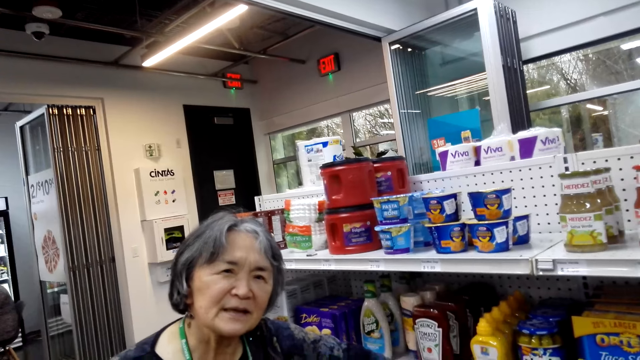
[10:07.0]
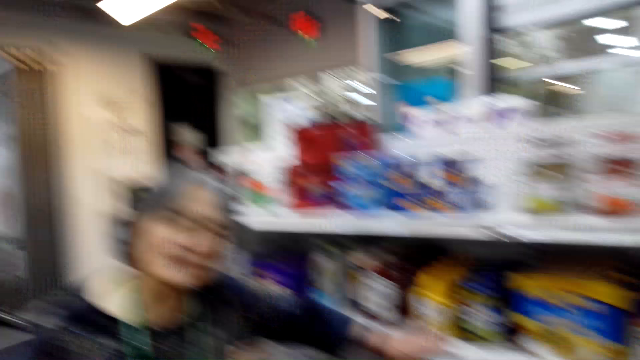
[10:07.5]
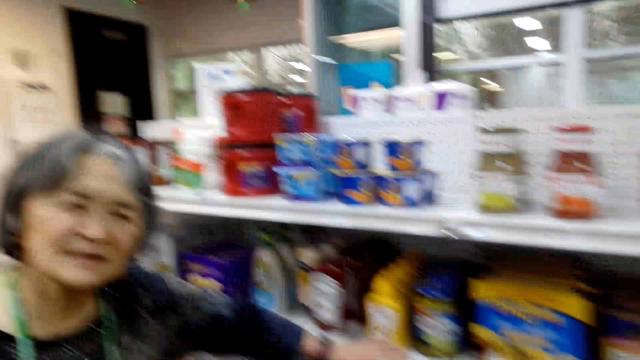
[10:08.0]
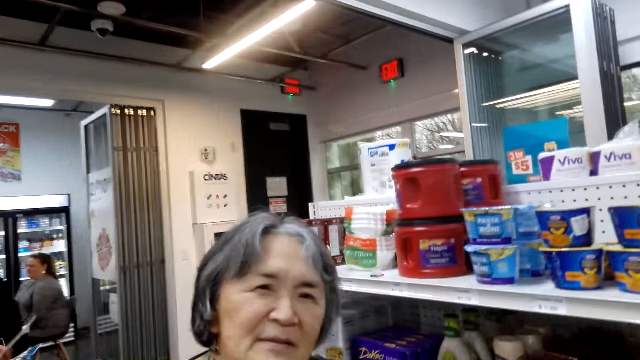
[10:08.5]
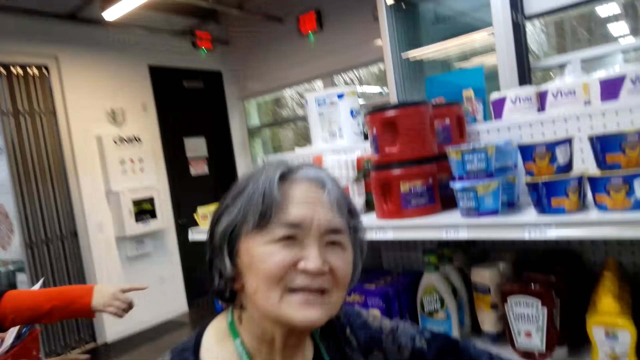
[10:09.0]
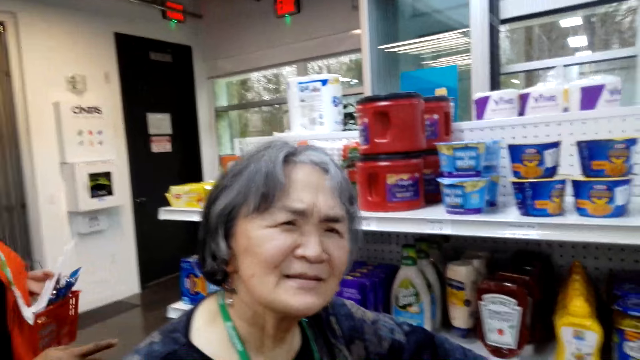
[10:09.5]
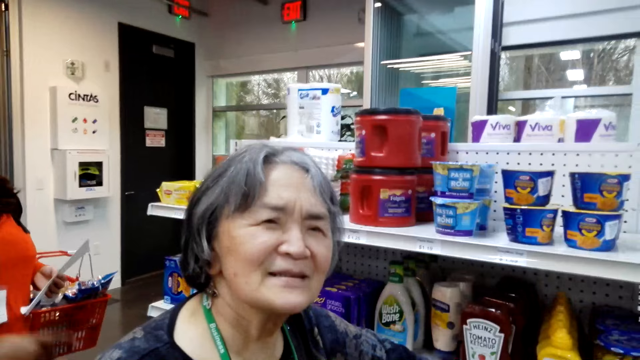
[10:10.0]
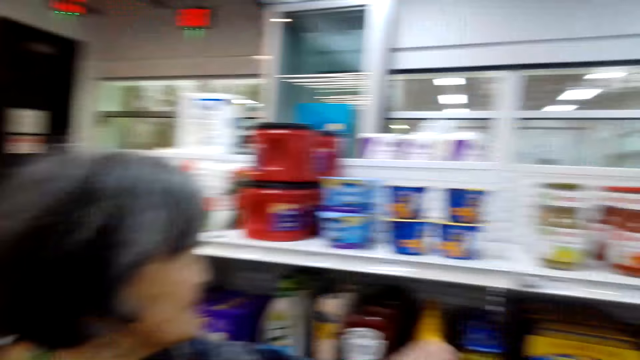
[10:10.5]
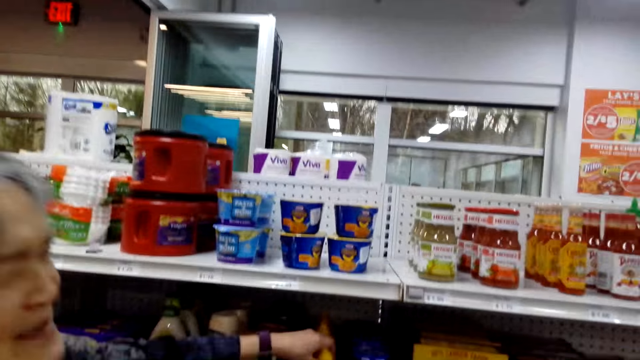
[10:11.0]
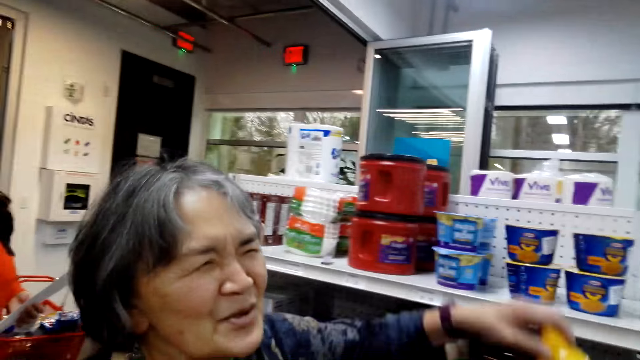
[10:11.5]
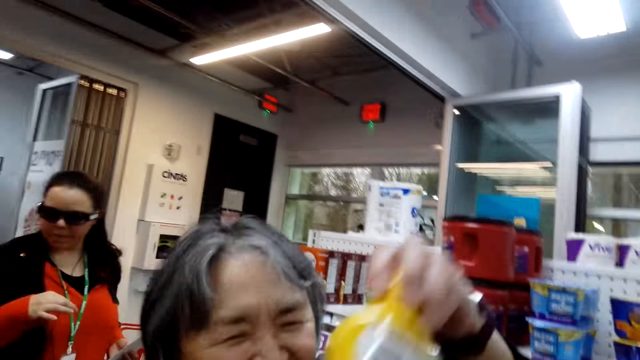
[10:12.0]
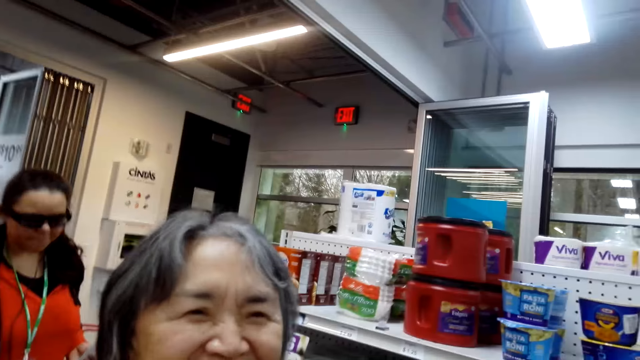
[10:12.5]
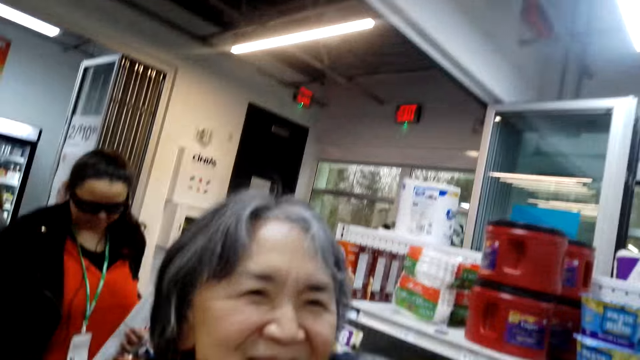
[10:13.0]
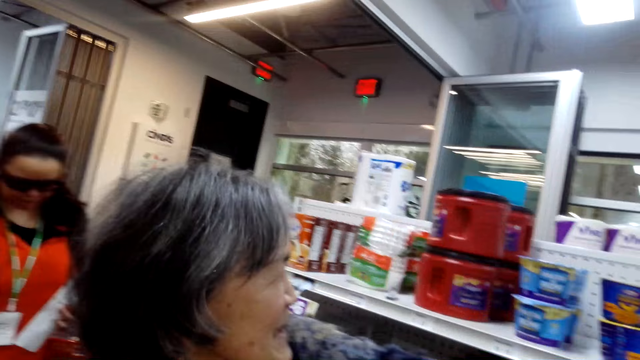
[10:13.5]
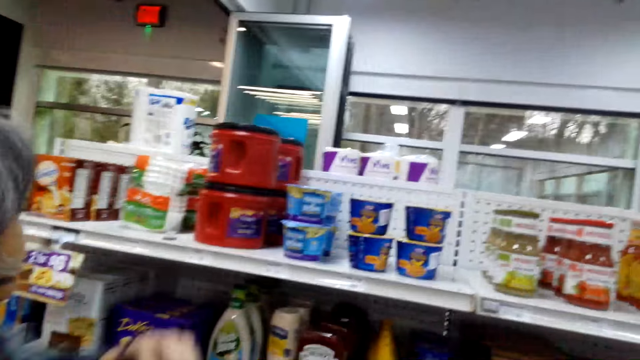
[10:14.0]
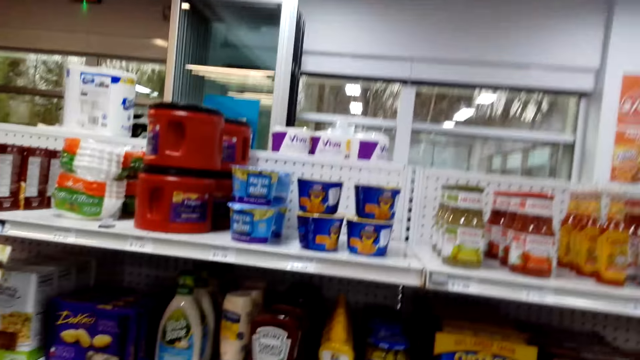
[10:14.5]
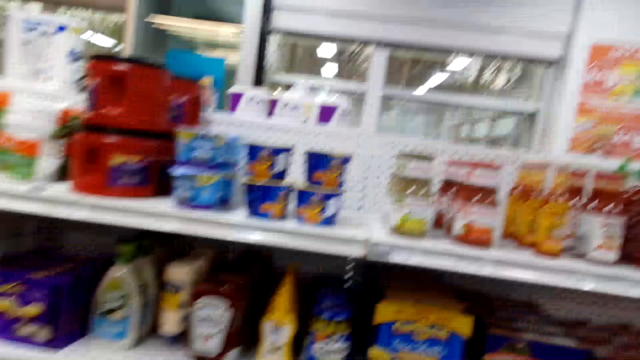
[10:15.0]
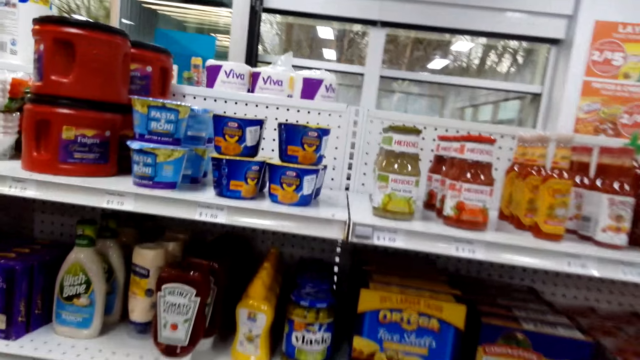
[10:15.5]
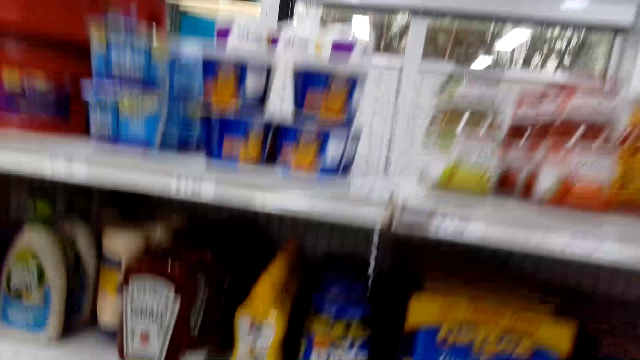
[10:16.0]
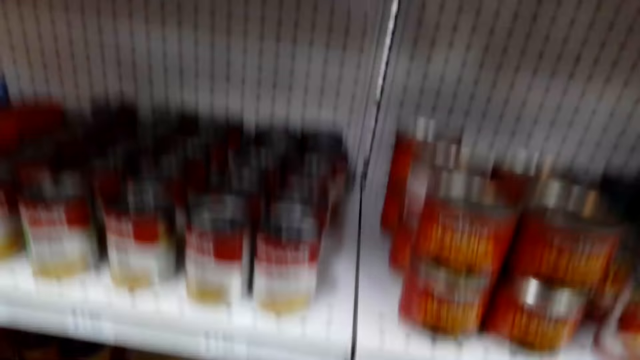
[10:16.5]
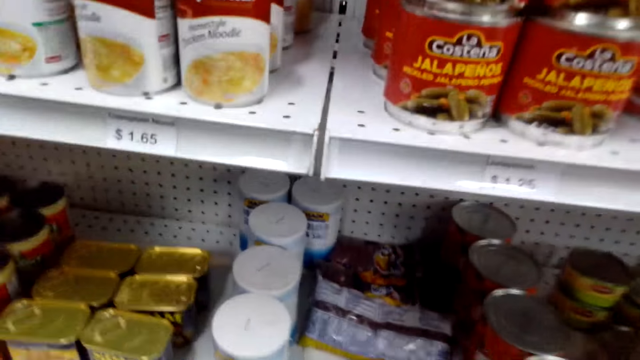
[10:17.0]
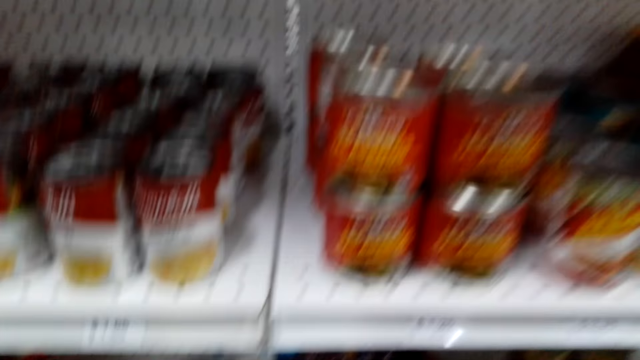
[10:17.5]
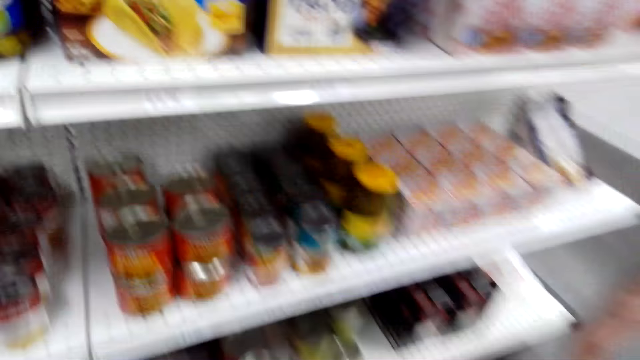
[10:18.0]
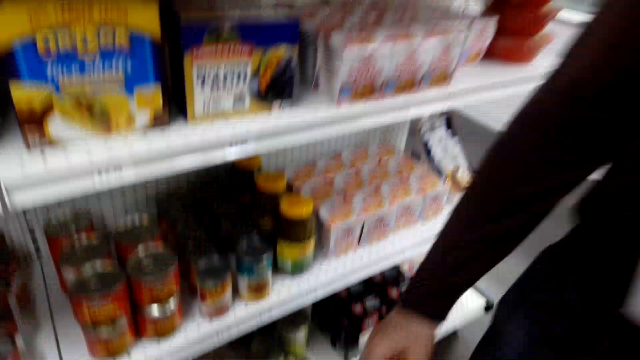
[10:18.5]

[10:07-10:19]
A woman picks a bottle. The camera wearer turns around the room. They bend down.

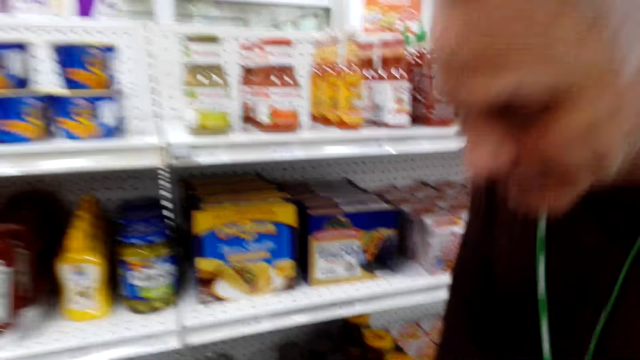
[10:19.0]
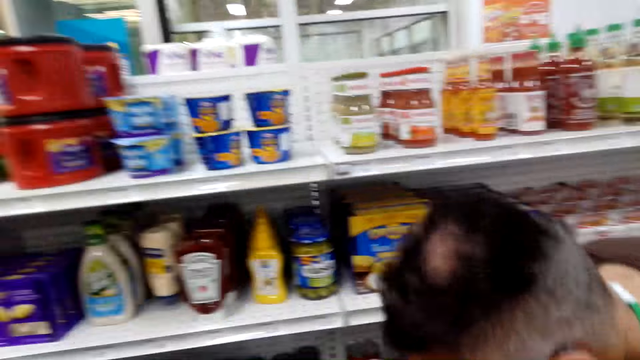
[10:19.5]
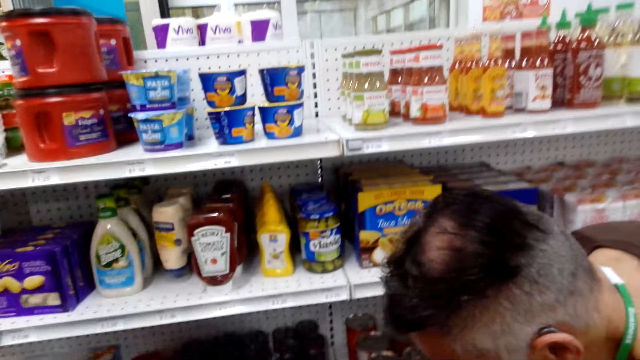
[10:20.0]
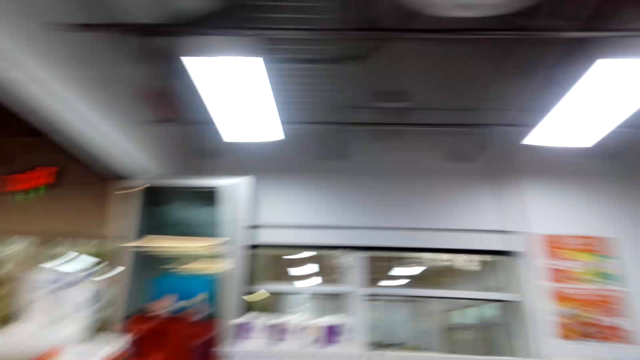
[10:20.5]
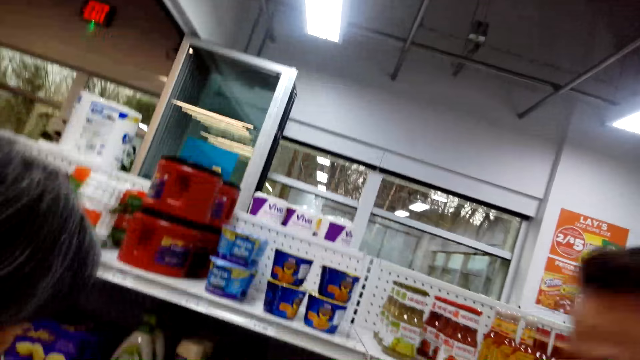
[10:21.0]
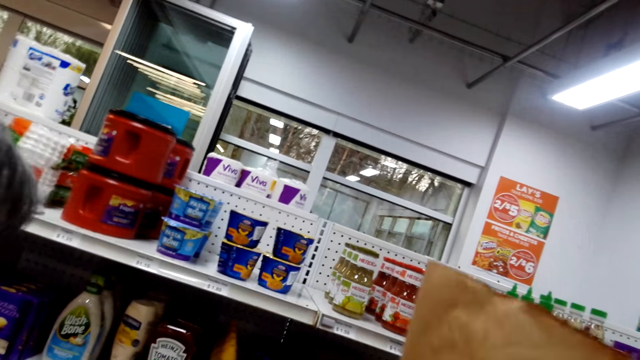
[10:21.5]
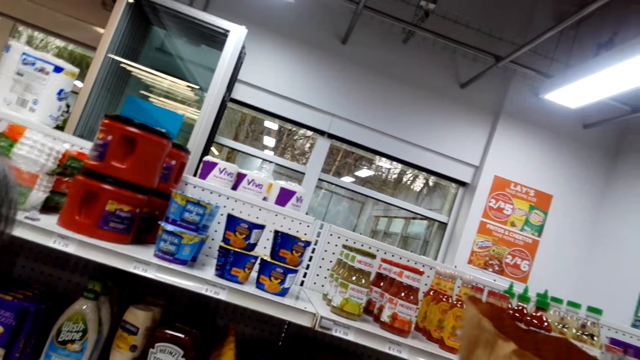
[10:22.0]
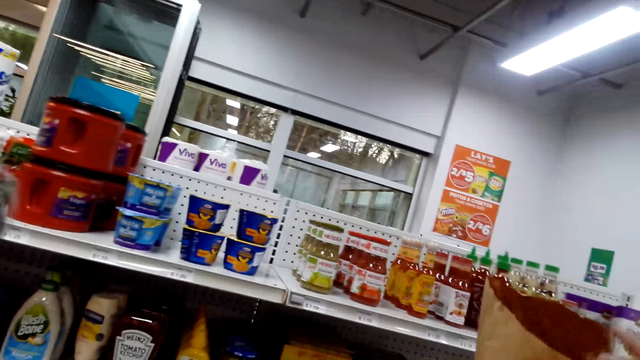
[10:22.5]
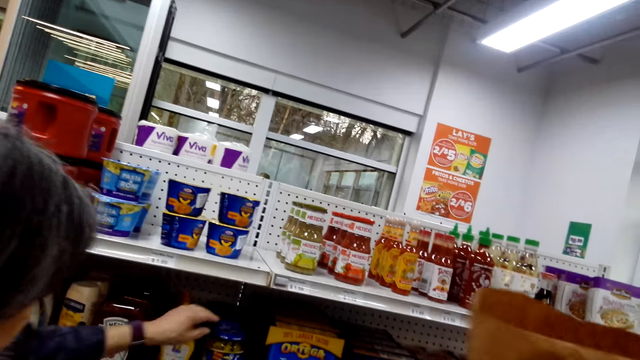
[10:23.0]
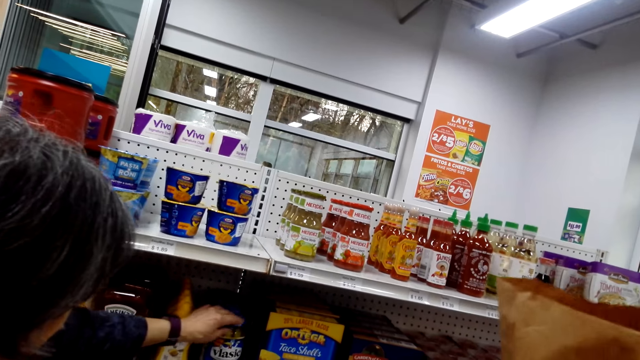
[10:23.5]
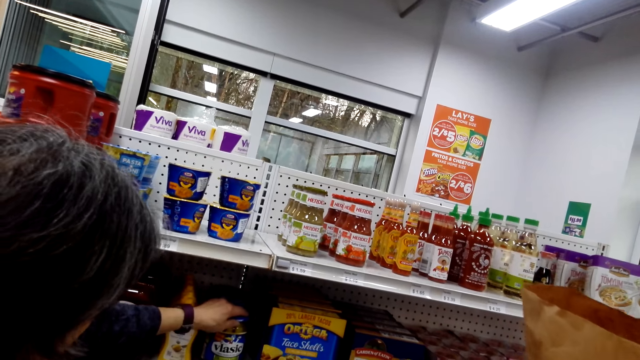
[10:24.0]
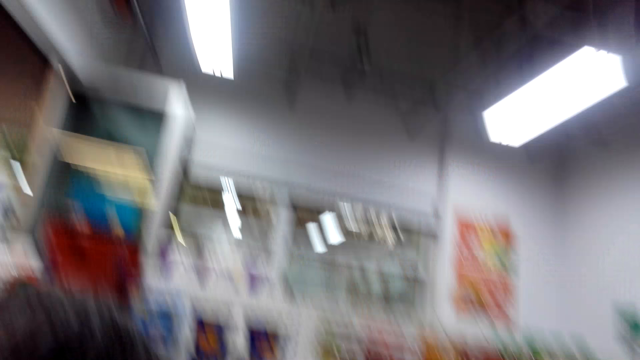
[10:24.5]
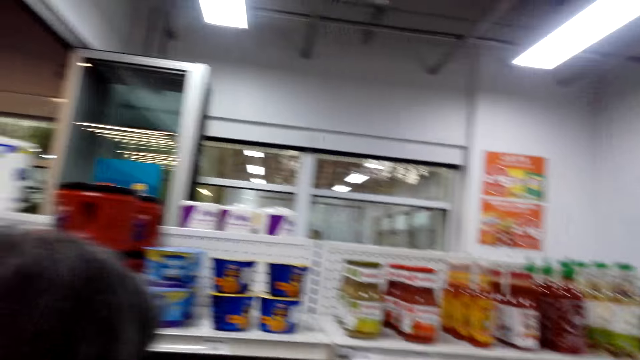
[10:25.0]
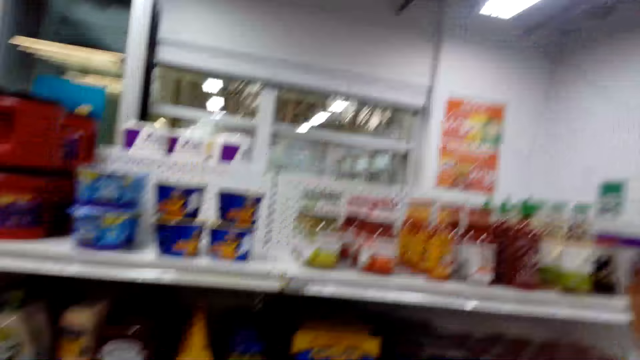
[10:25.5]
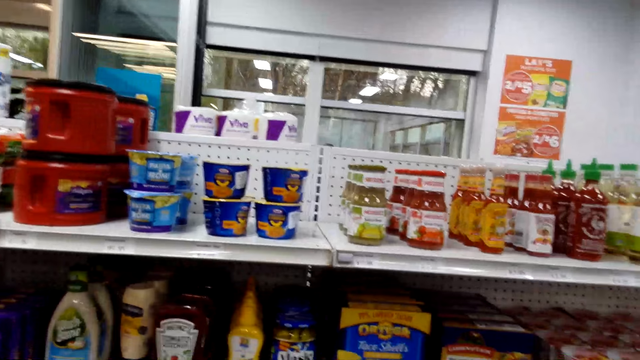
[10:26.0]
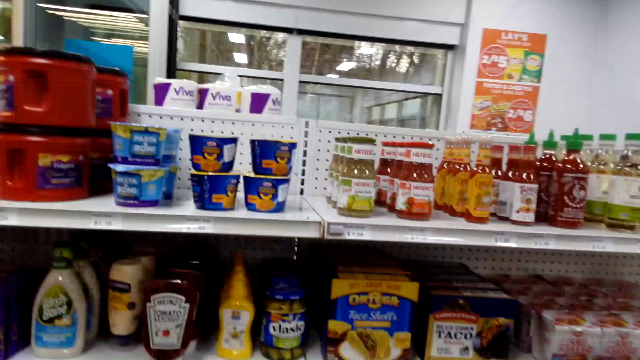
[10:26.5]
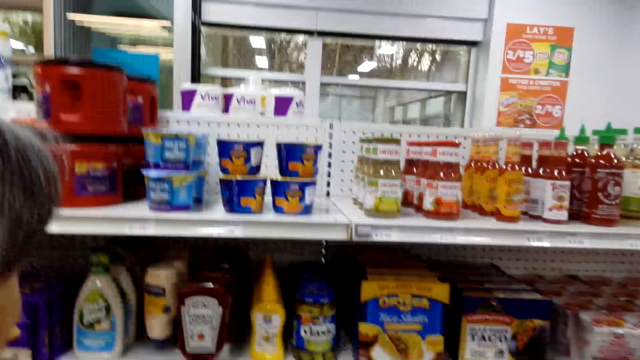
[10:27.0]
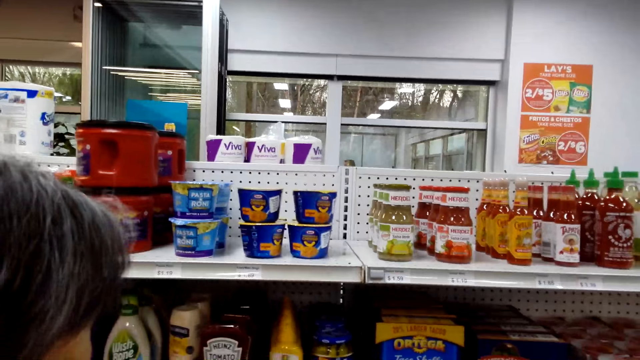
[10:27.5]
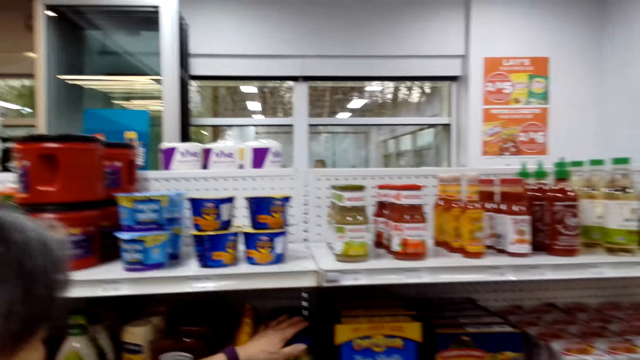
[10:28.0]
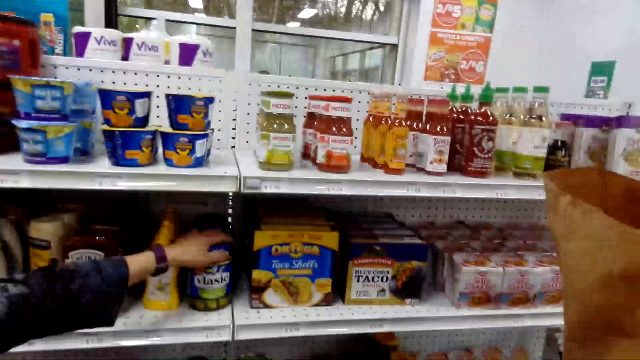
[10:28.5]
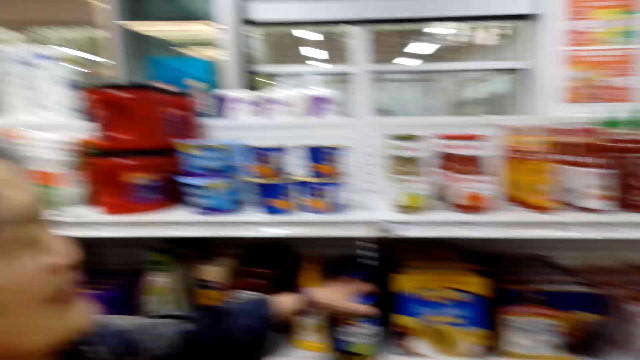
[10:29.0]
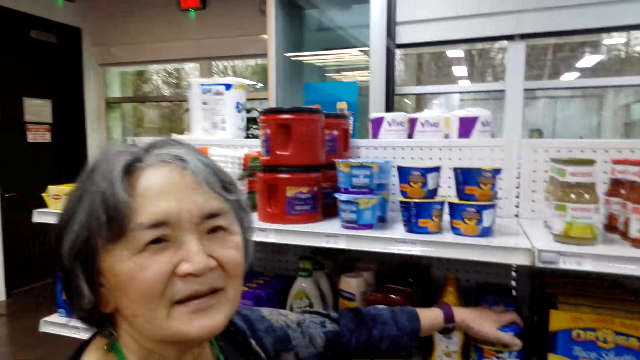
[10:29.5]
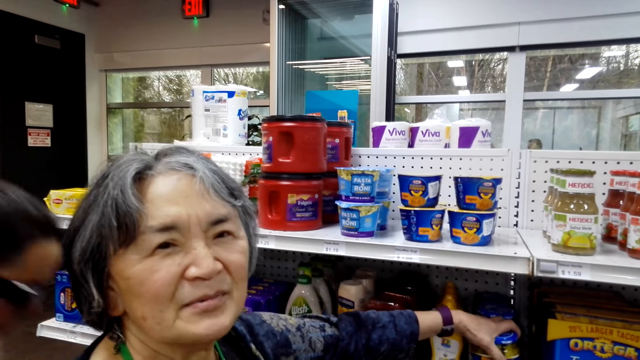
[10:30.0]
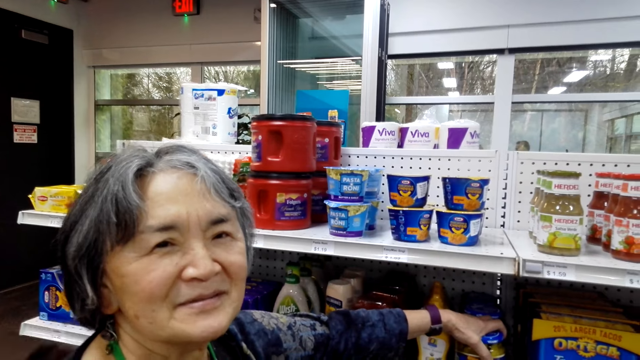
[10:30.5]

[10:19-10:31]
A man bends down. A woman picks something. The camera wearer turns around the room. The woman holds a glass jar.
